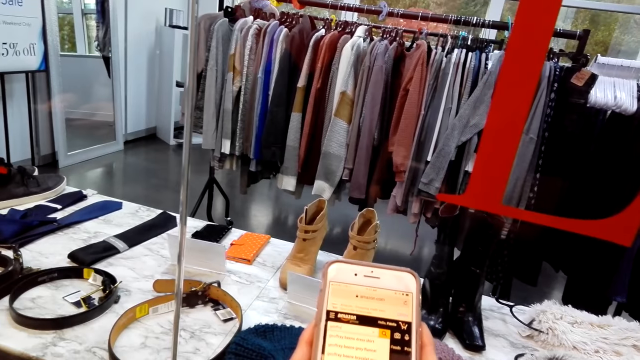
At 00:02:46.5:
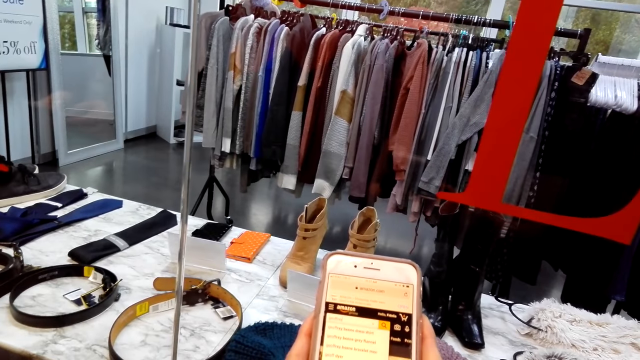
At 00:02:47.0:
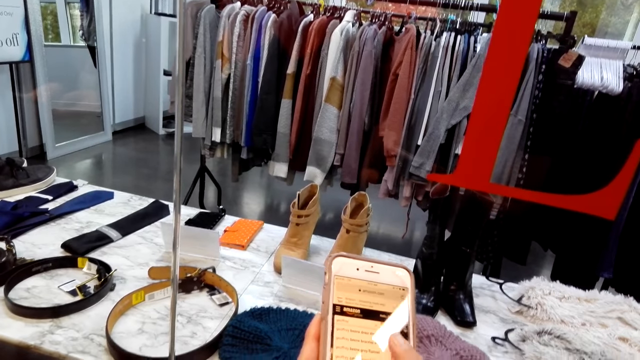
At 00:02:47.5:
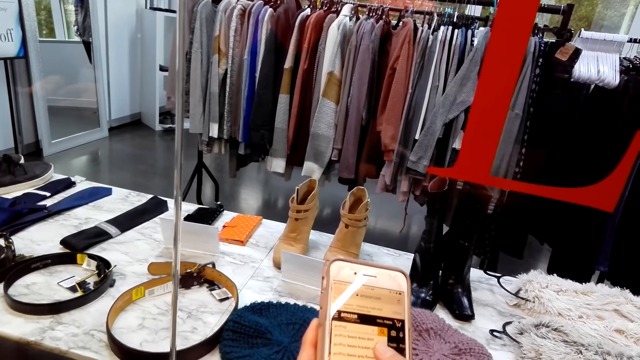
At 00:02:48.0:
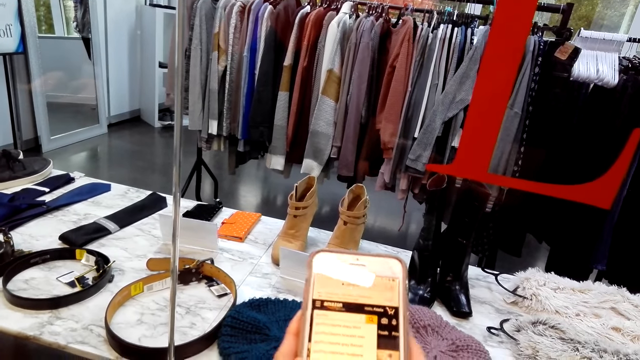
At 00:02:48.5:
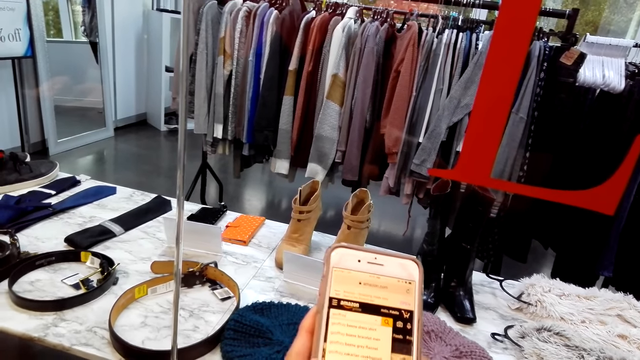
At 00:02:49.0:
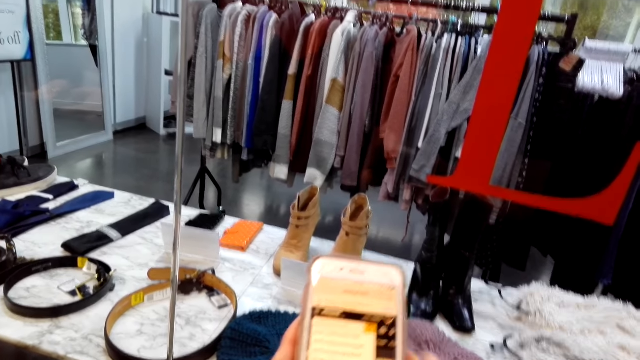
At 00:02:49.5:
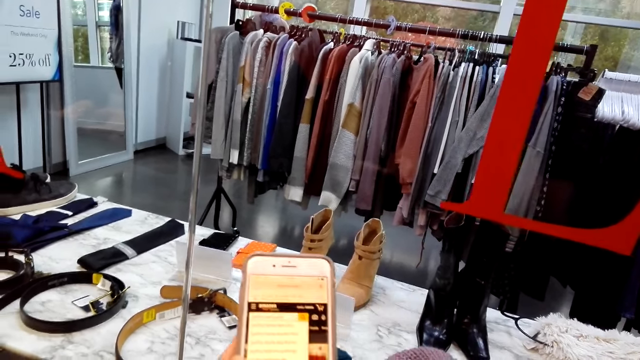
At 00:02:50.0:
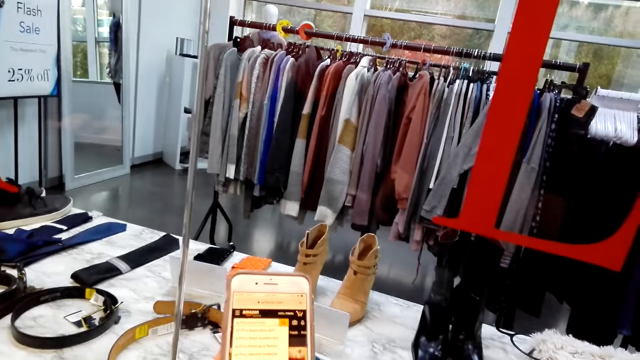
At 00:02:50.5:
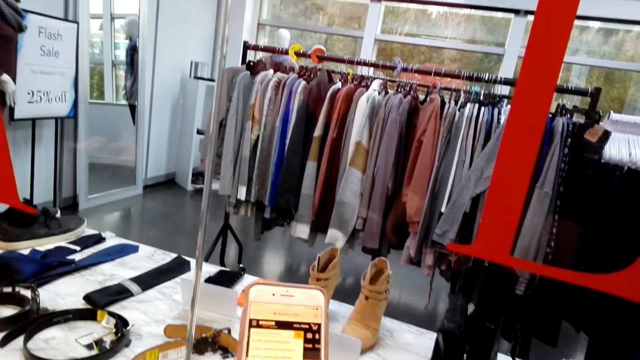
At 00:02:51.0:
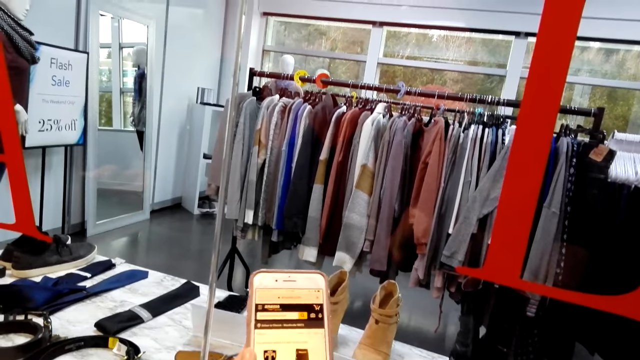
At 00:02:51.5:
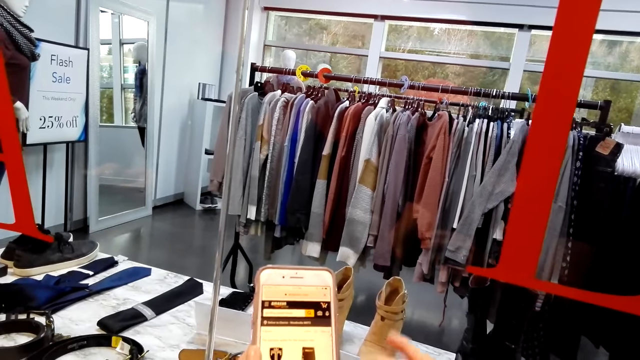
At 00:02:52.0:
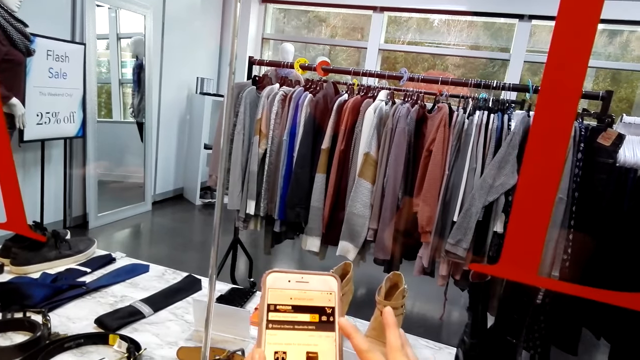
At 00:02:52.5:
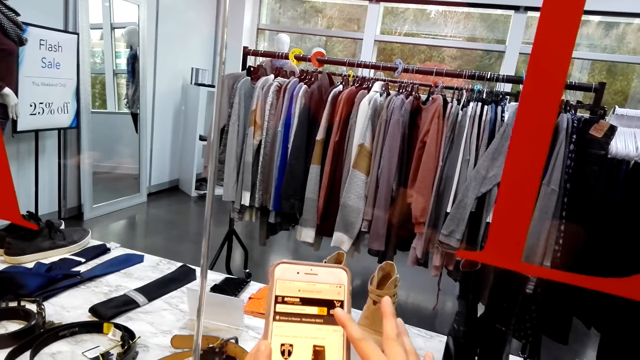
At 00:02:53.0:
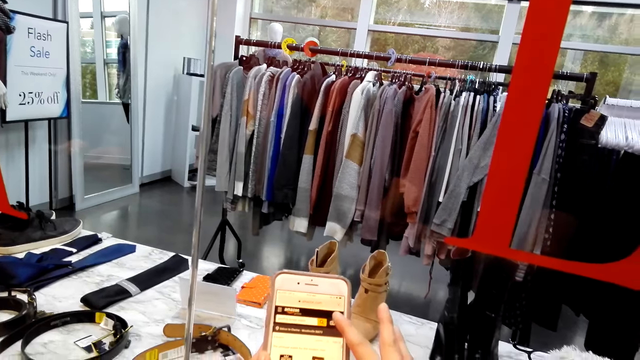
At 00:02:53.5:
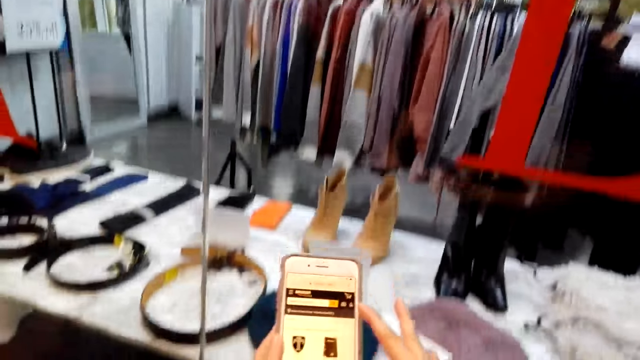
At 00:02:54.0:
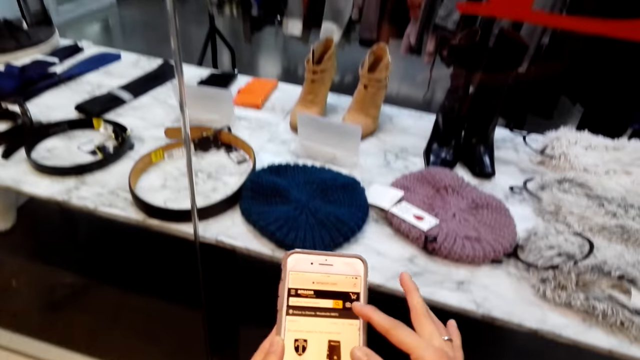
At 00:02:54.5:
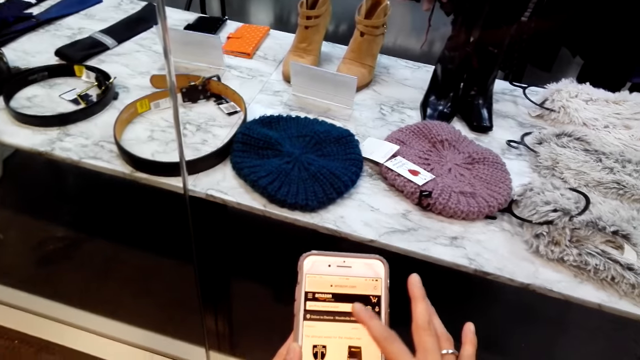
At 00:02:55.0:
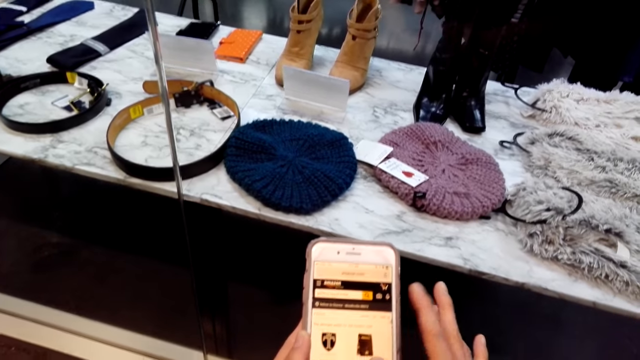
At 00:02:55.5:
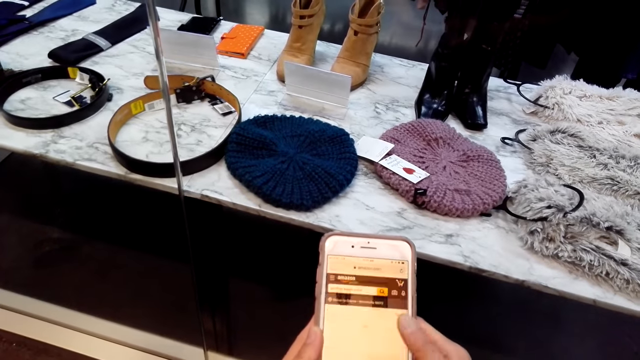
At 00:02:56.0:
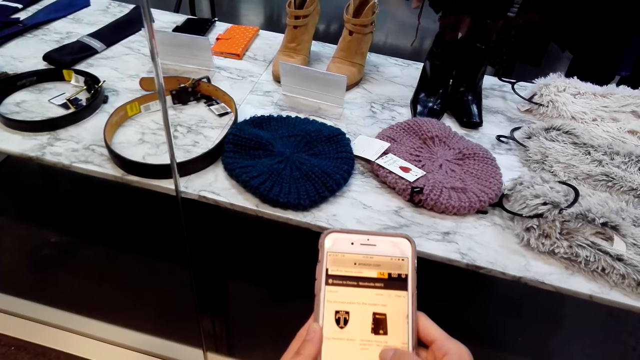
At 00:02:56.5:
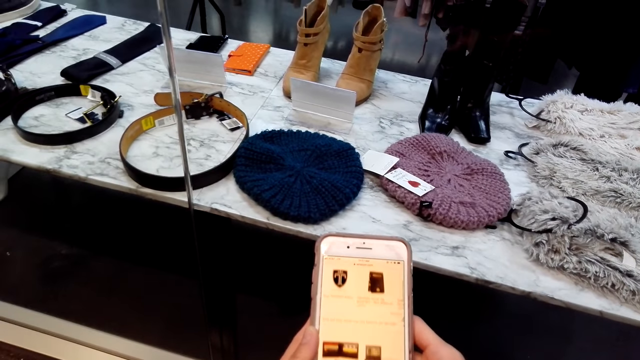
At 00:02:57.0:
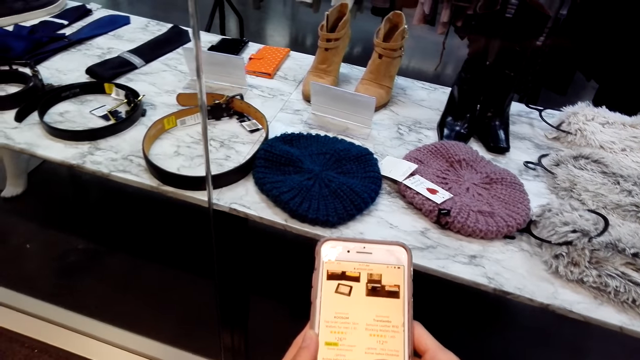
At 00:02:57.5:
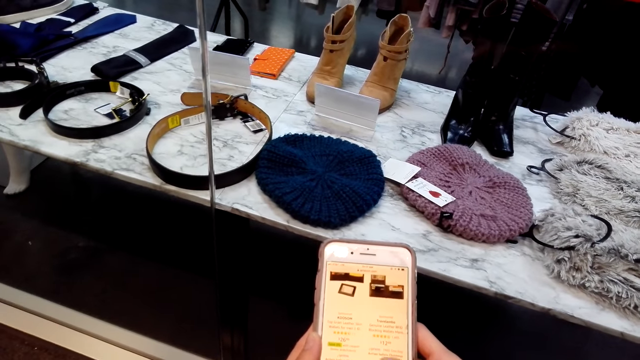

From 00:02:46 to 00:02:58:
The camera wearer moves the phone. They bend forward. A person taps the phone. The person scrolls the screen of the phone.

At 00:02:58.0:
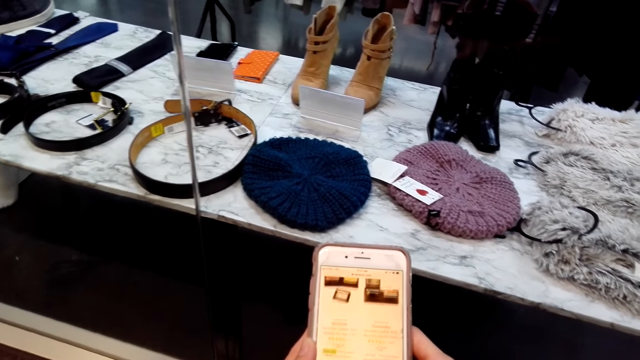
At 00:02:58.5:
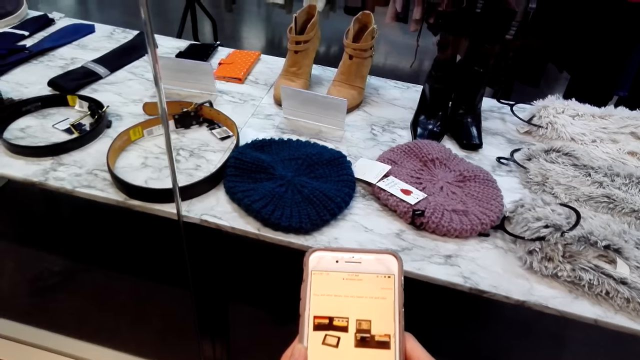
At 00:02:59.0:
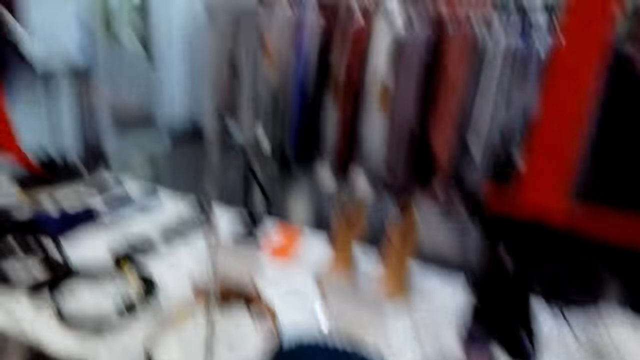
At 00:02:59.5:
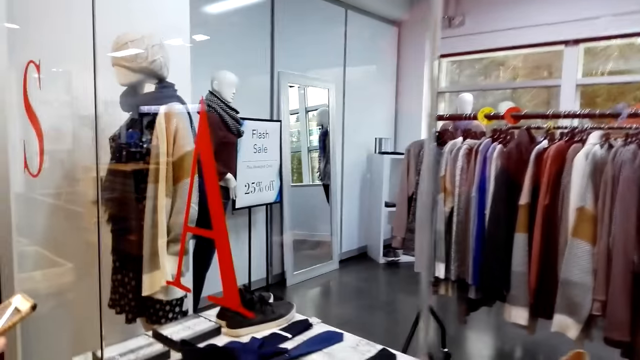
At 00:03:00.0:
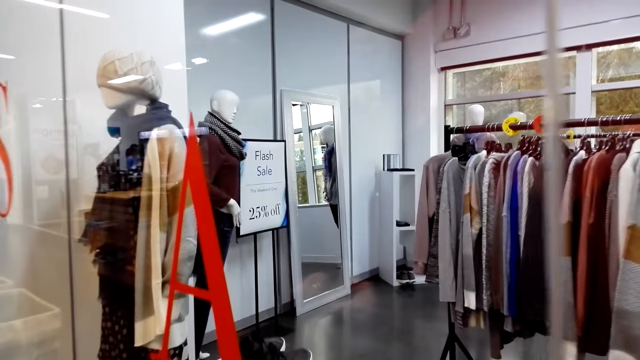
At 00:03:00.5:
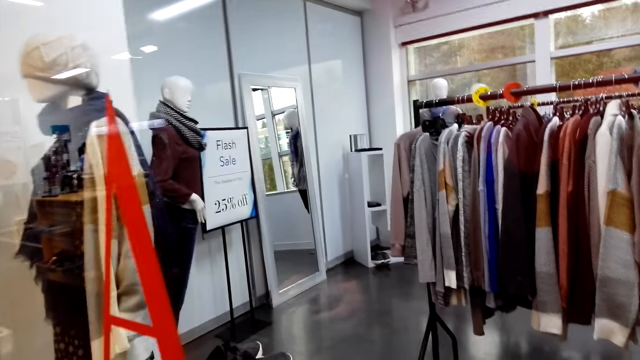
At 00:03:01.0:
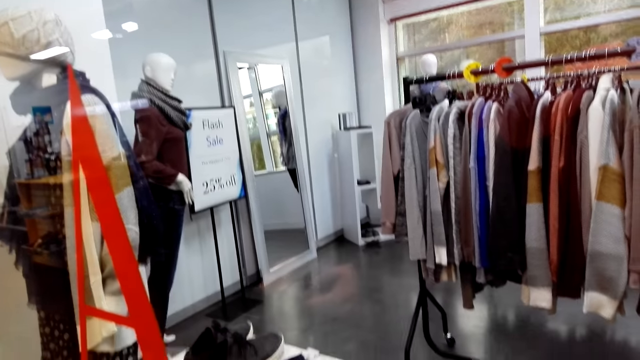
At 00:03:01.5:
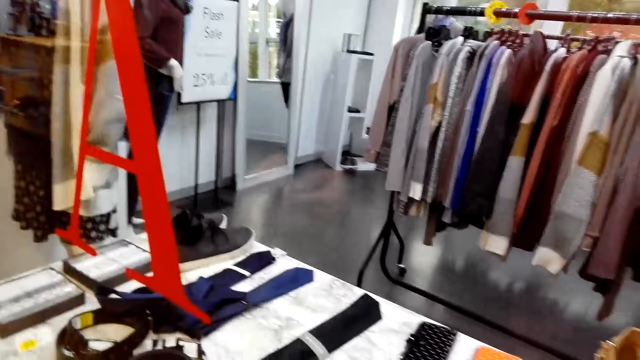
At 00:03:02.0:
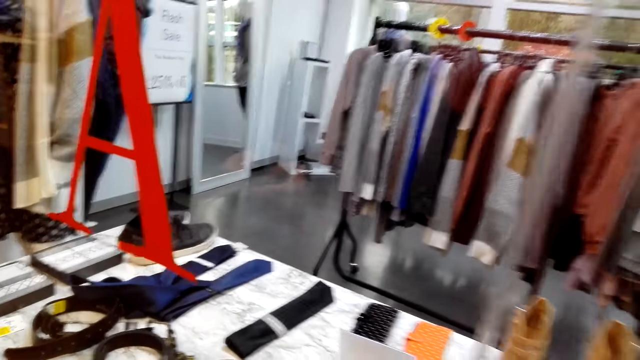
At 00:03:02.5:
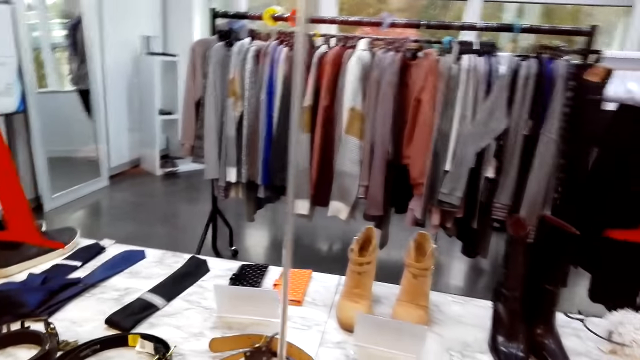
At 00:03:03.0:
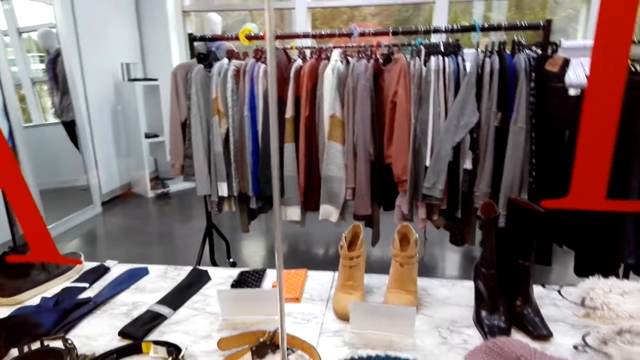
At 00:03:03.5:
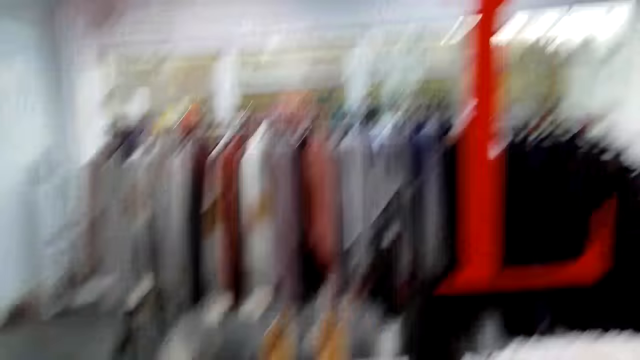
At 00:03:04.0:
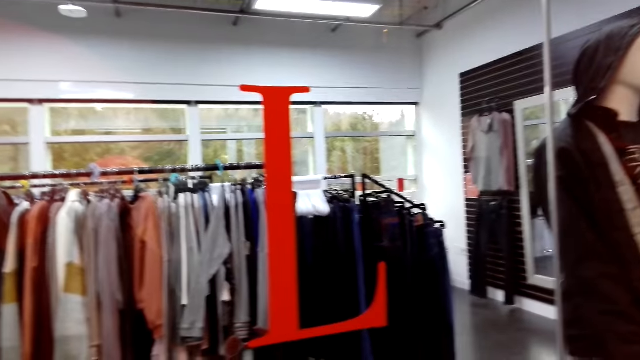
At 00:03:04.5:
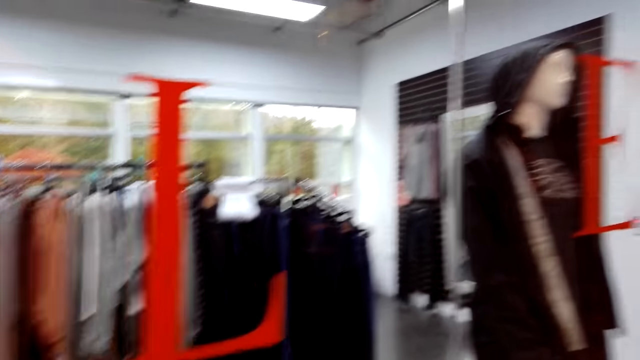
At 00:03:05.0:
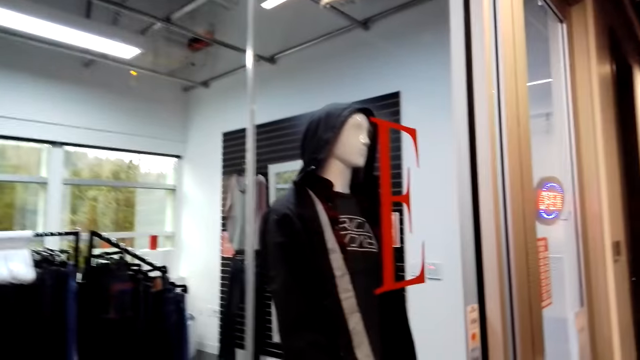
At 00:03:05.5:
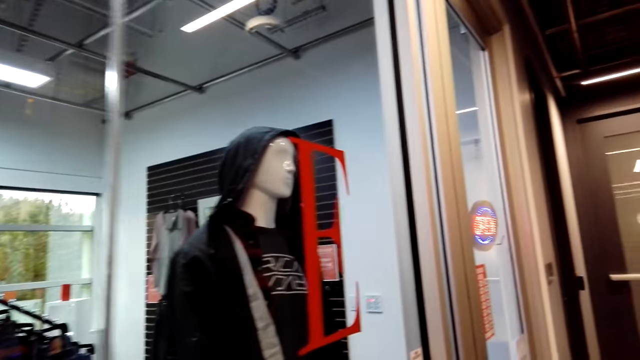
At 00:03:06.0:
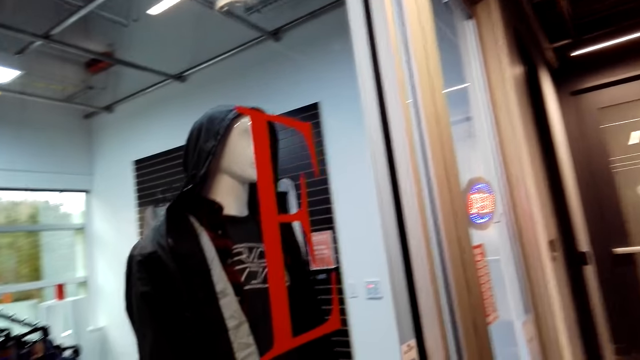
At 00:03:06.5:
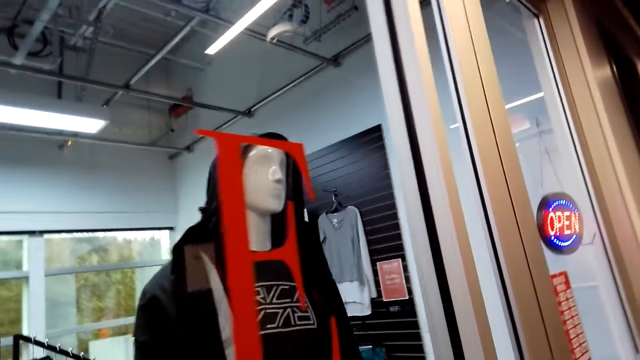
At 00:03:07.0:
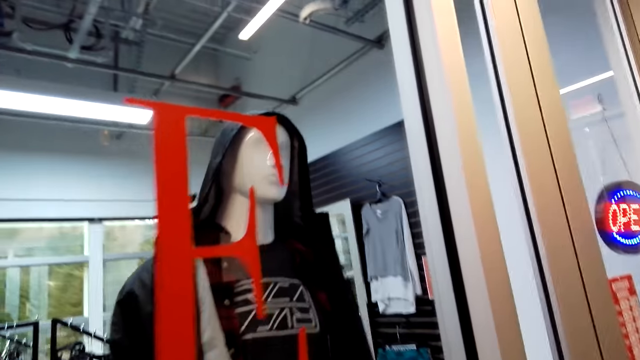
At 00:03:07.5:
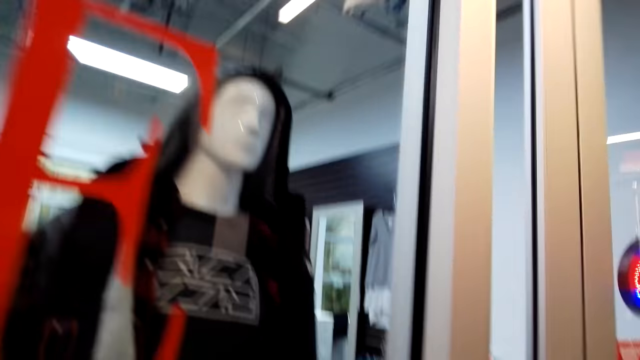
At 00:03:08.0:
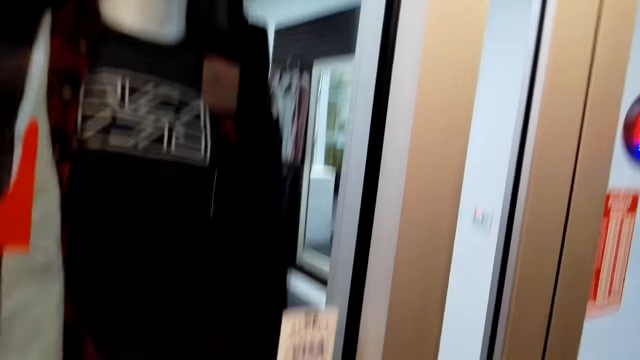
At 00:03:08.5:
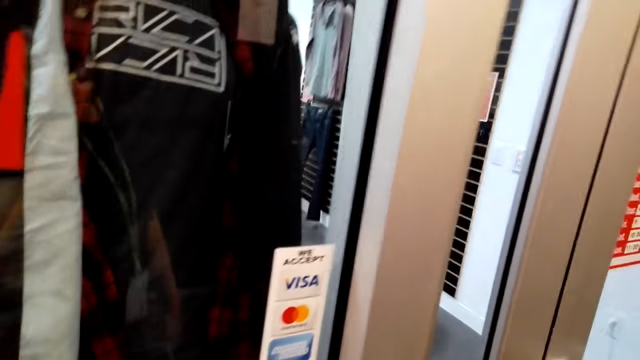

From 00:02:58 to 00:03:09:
The camera wearer looks to the left. They walk forward and move back. A person moves around the shop. The camera wearer looks right. They walk forward. They speak.
